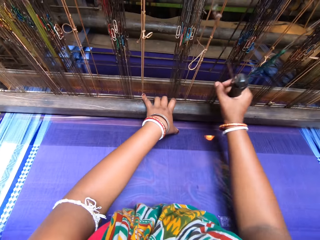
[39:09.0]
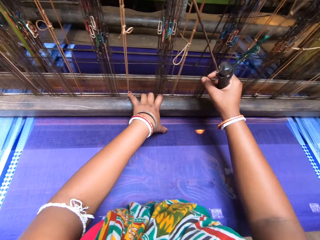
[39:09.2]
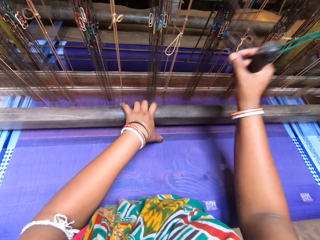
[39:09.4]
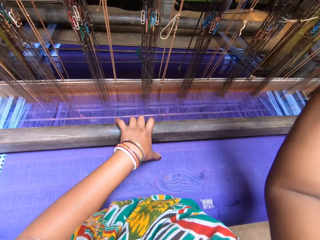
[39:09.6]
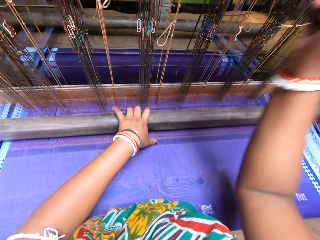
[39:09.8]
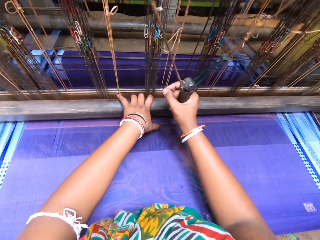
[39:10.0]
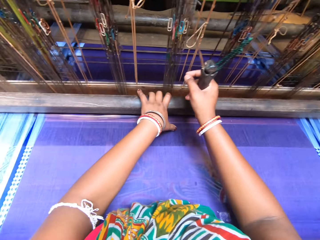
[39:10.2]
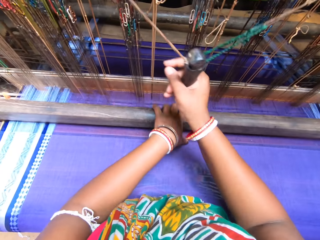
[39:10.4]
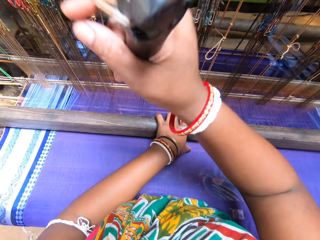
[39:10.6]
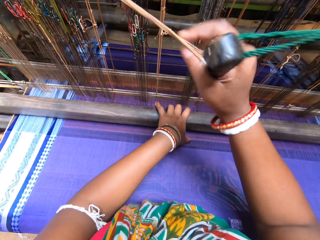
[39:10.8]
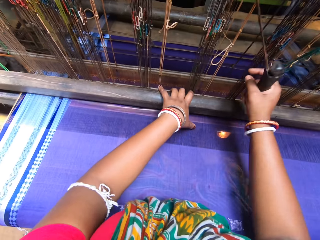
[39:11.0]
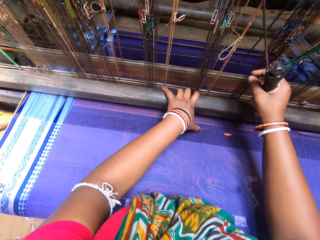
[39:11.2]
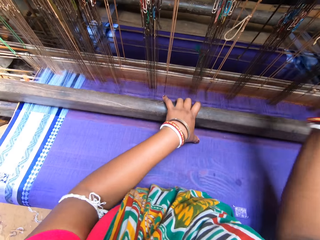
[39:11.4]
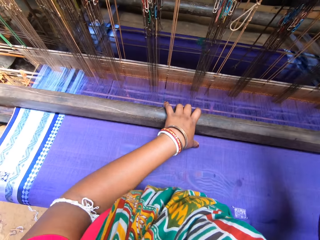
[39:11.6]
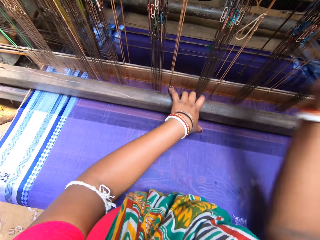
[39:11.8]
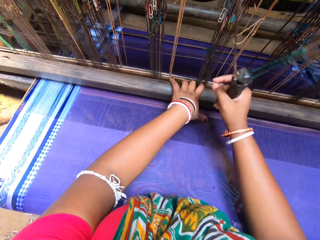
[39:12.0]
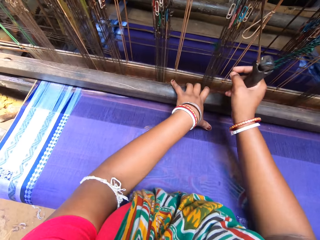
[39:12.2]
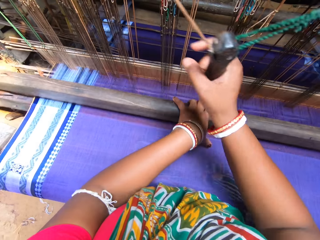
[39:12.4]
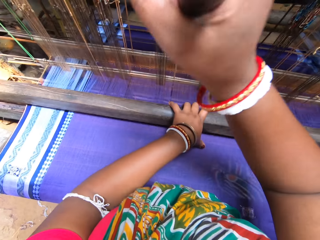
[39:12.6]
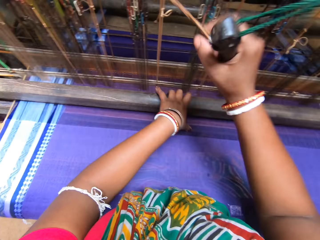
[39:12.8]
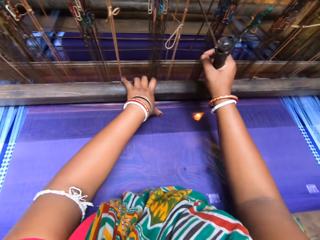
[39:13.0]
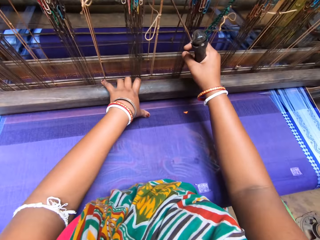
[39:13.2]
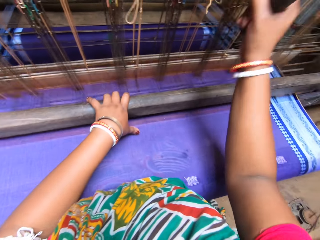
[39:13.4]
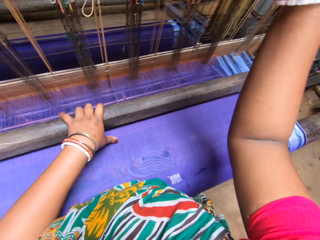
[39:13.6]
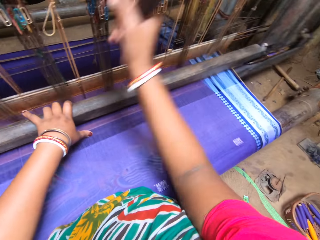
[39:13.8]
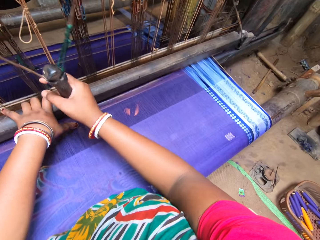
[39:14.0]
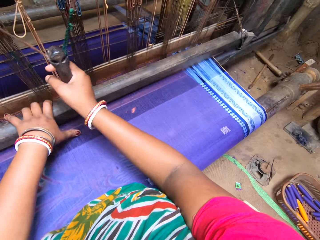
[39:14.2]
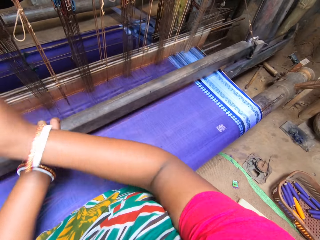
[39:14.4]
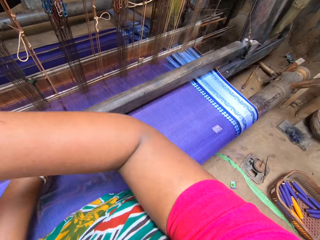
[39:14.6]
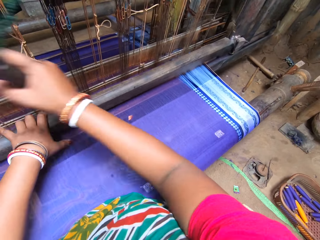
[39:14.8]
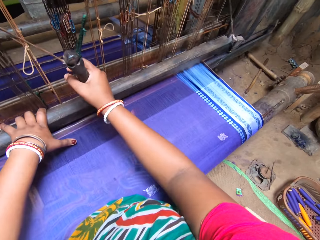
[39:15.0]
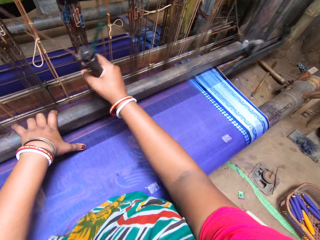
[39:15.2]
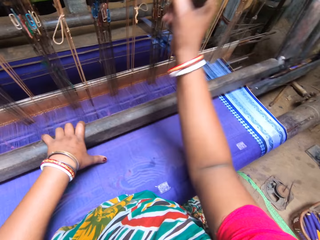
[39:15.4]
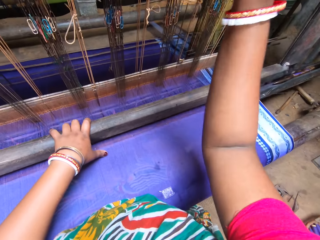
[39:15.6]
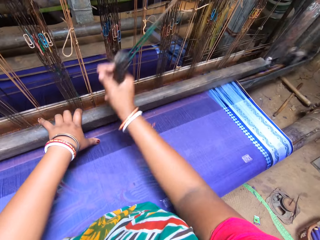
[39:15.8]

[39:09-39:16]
The camera wearer converses with the man. They sew.

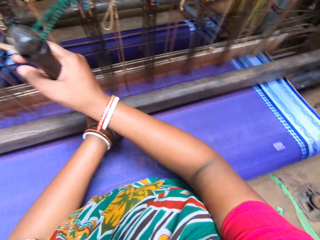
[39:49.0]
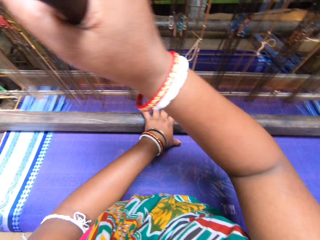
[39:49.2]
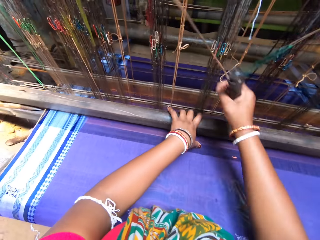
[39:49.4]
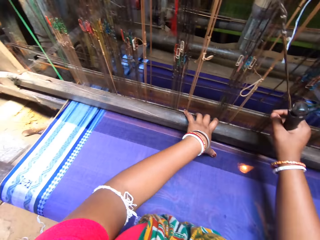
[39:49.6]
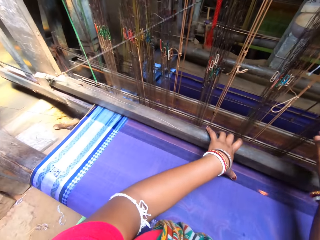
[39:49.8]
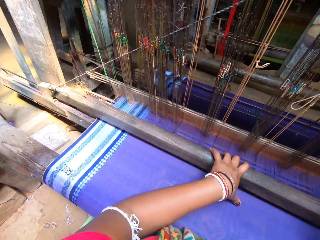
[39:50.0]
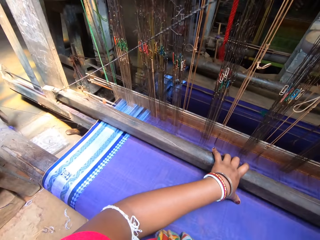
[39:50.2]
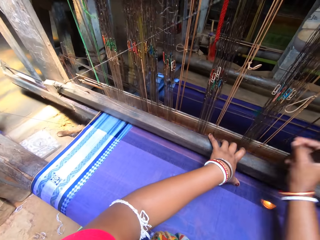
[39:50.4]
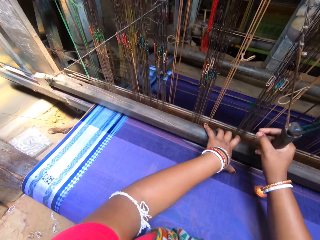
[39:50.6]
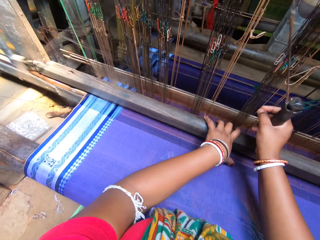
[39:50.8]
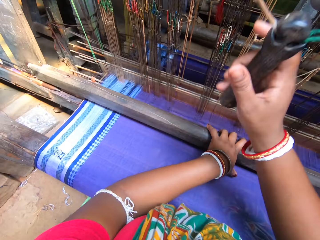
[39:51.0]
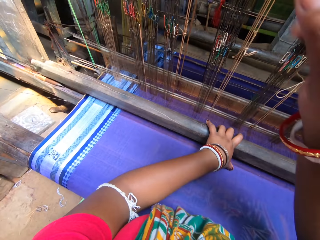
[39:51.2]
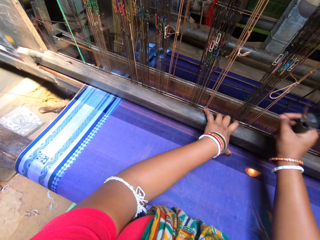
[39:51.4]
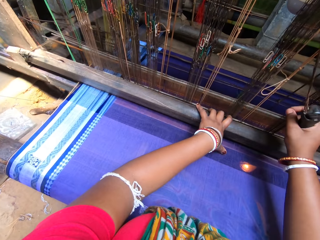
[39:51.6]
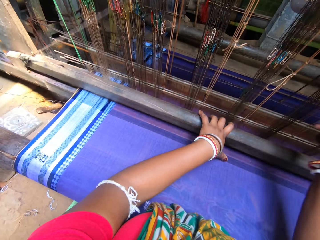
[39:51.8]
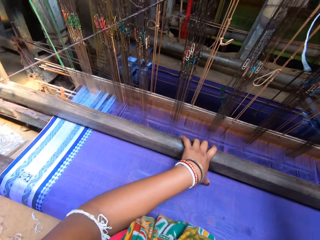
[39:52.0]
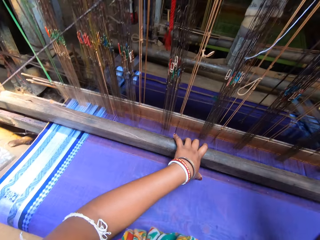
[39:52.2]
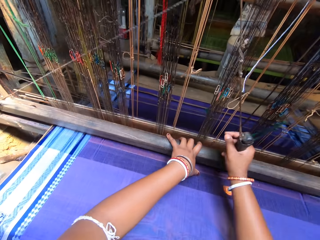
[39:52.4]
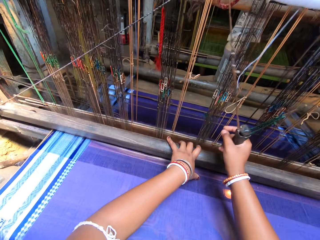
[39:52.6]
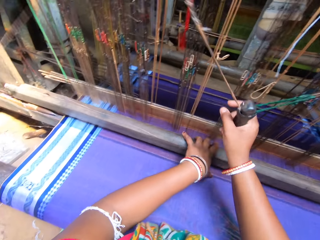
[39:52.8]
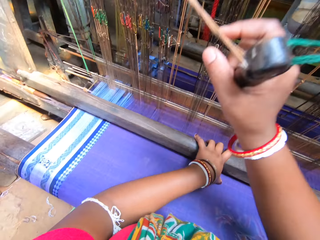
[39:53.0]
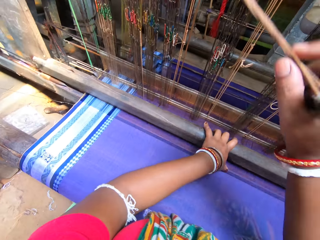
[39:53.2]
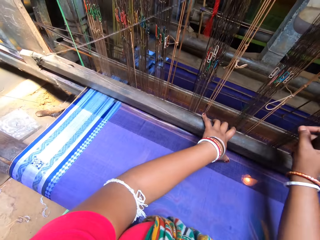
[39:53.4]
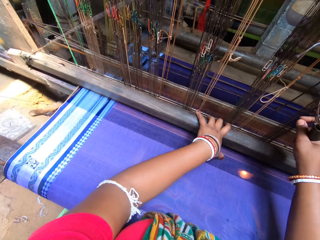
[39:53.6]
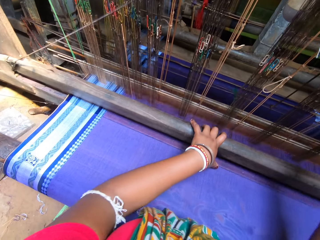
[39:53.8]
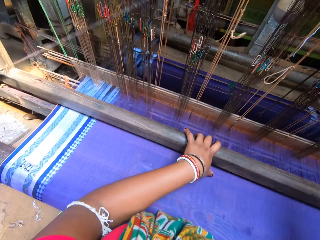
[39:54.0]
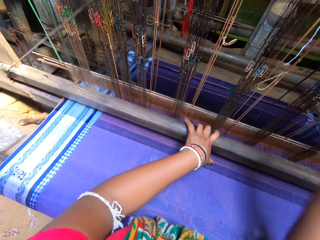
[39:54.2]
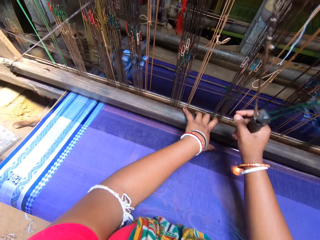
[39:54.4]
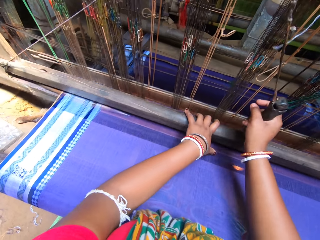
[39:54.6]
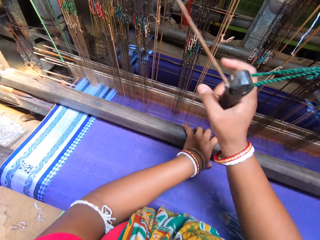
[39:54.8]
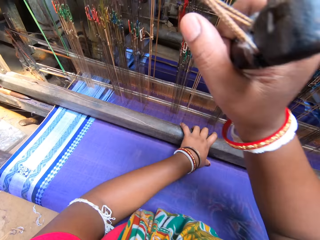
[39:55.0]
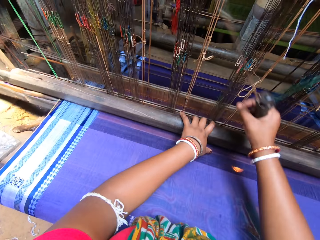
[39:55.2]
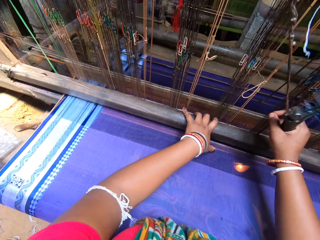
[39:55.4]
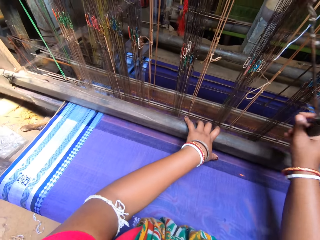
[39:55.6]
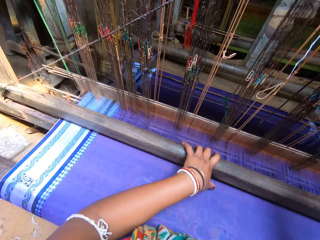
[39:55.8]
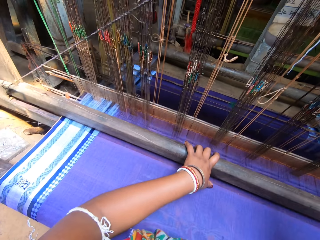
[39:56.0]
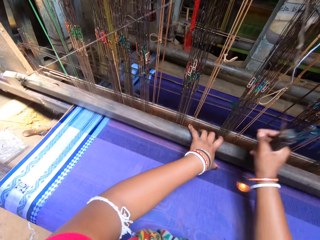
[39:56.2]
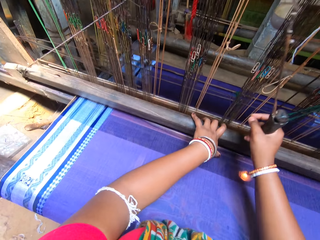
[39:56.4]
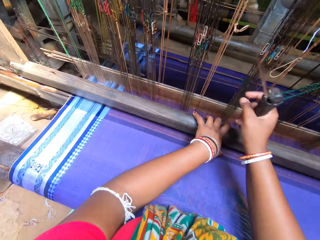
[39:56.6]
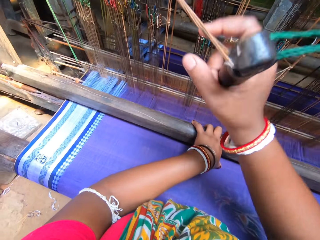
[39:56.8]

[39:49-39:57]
The camera wearer converses with the man. They sew.

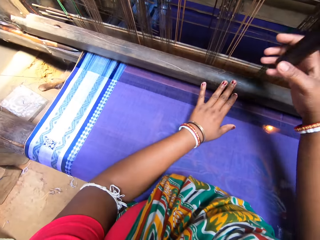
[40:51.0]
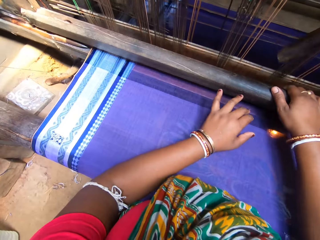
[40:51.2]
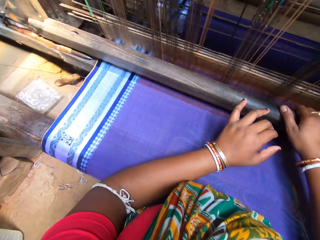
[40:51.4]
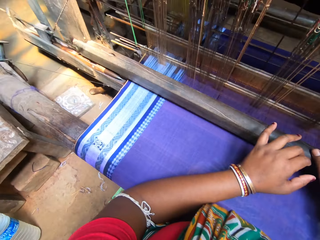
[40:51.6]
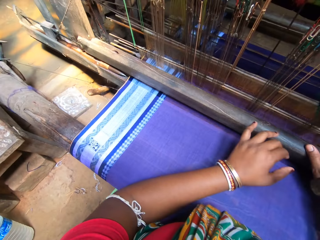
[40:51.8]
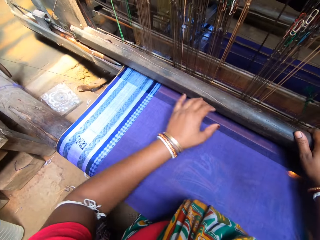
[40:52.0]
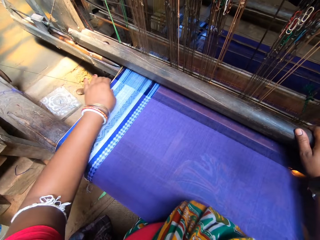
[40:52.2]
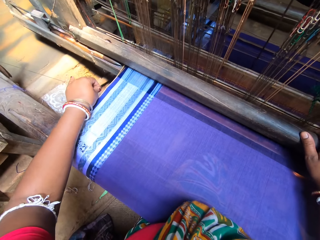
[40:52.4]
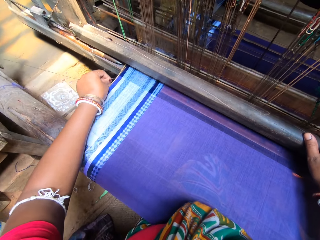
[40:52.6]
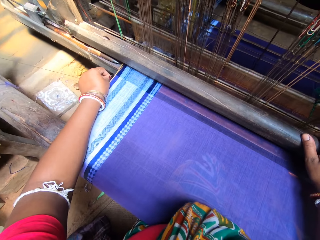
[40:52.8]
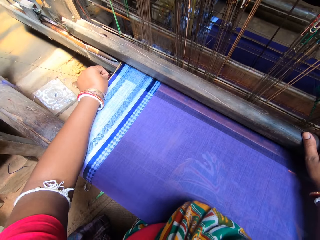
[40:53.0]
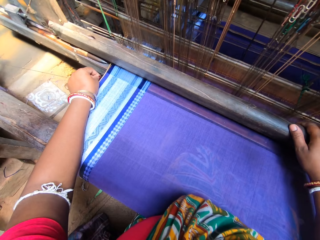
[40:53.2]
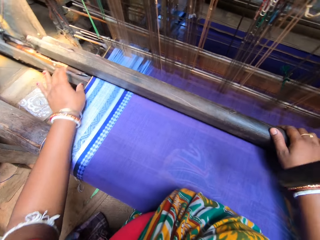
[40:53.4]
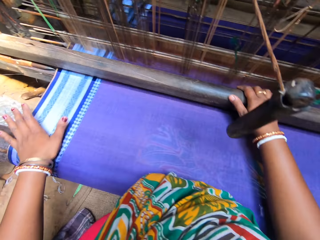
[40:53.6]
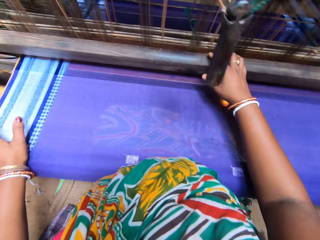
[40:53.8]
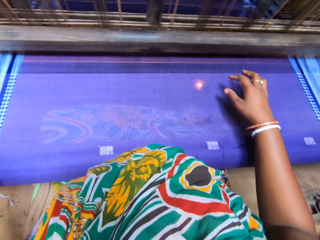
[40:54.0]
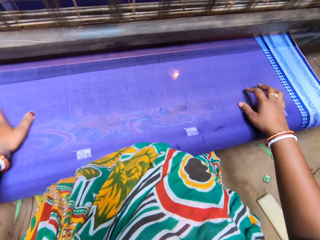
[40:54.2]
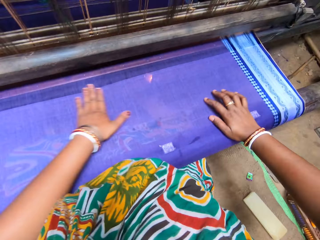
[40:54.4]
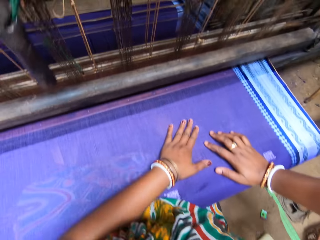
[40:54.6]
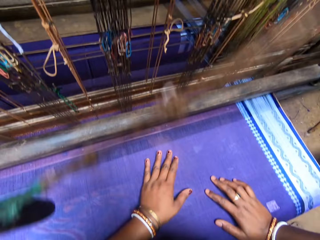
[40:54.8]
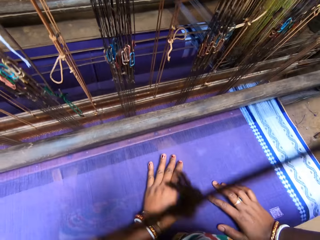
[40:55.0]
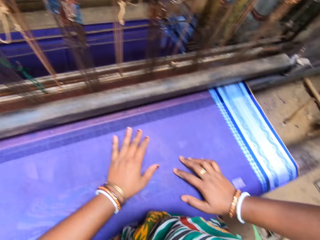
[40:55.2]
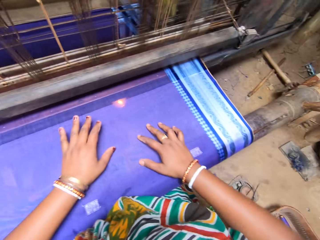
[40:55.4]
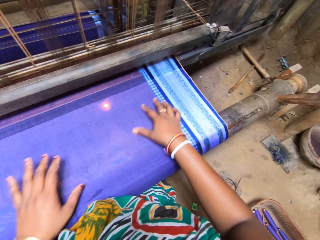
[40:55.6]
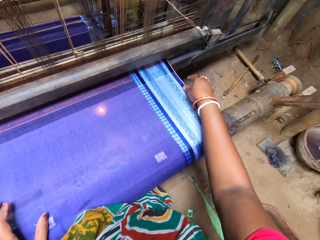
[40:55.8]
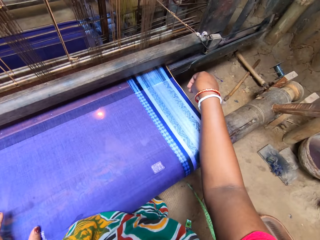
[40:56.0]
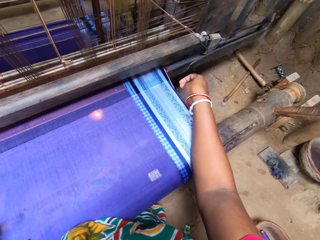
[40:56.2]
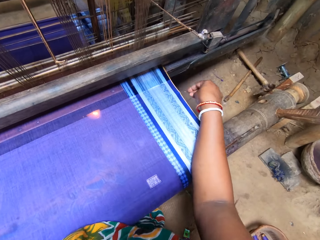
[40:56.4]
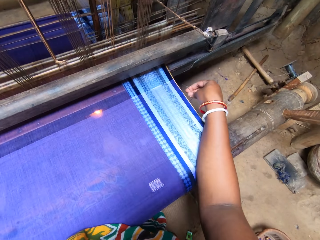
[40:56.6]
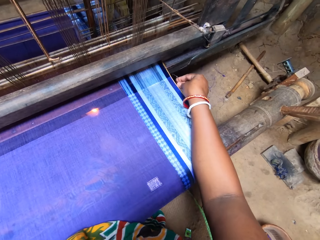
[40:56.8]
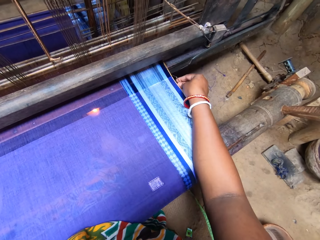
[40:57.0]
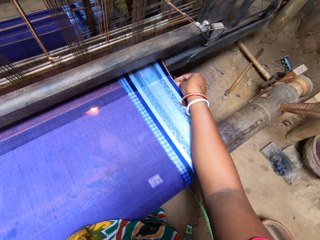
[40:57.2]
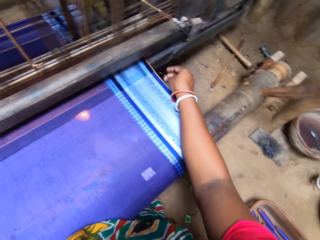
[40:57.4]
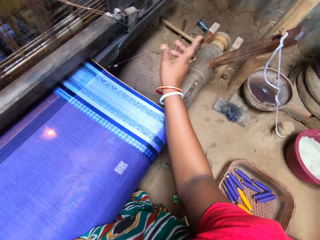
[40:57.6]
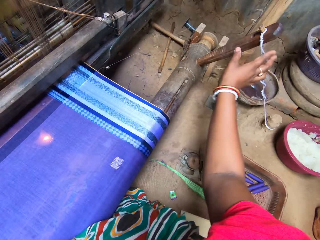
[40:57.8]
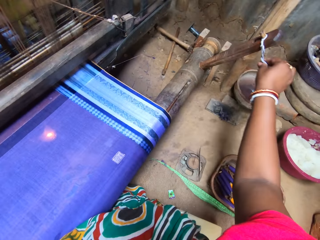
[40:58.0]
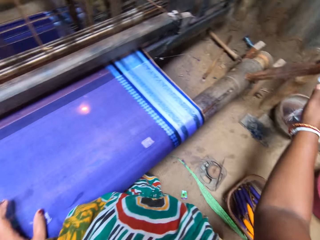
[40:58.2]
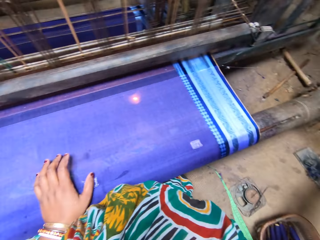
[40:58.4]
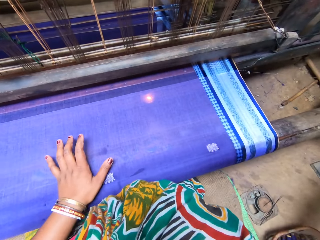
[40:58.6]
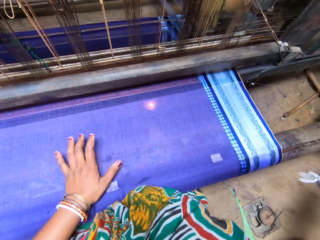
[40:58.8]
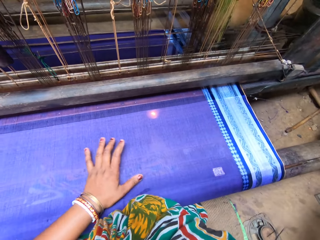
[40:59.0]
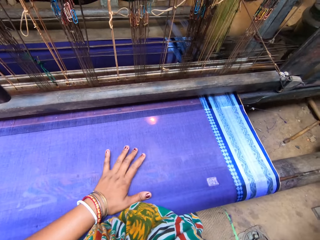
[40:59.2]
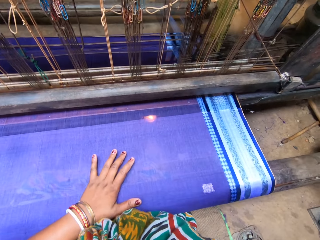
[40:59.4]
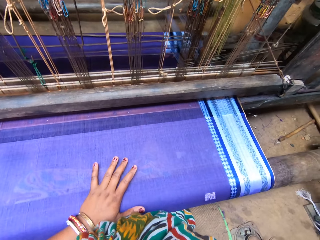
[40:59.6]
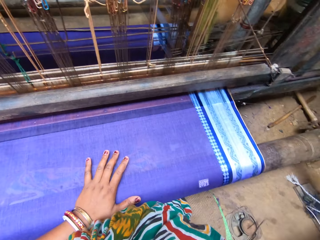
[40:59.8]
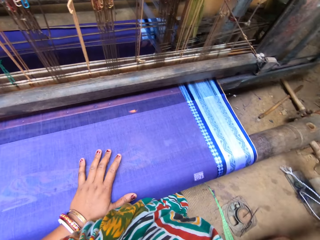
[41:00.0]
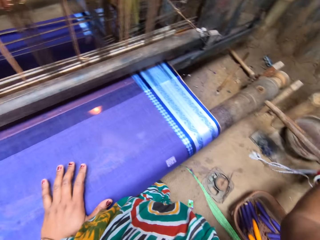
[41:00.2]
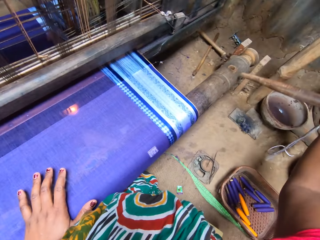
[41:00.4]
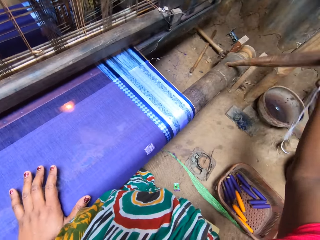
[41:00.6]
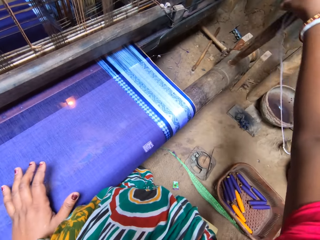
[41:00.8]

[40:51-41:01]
The camera wearer adjusts the knitting machine. She puts her hands on the kanga. She adjusts the handloom's pedal with her right hand.
